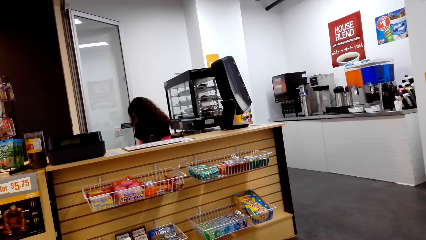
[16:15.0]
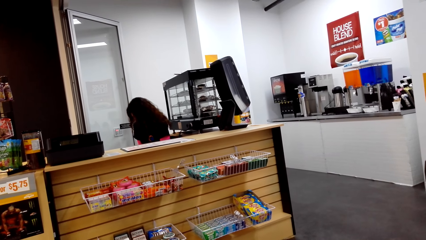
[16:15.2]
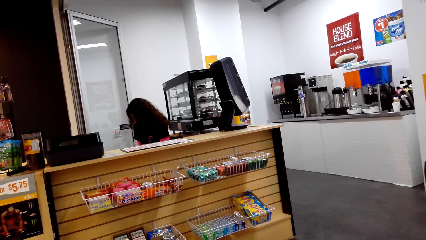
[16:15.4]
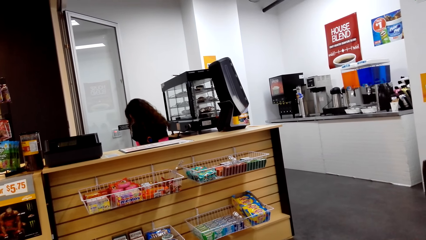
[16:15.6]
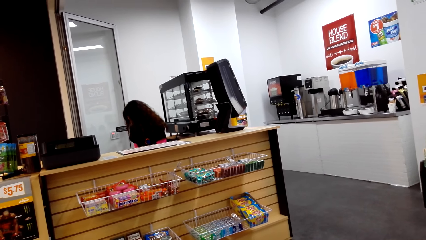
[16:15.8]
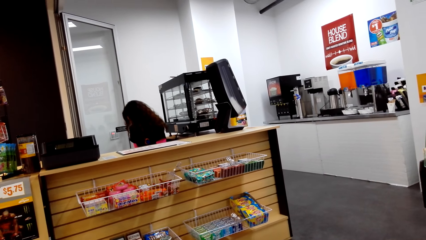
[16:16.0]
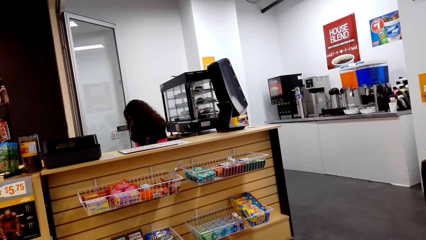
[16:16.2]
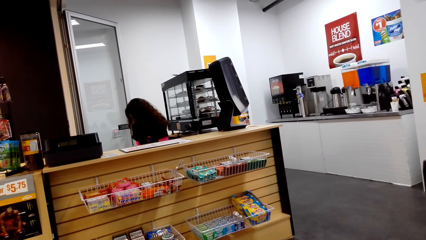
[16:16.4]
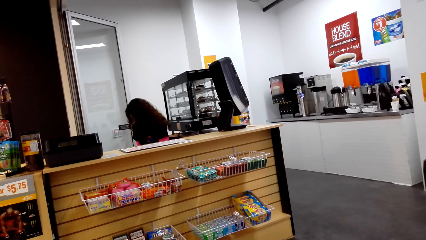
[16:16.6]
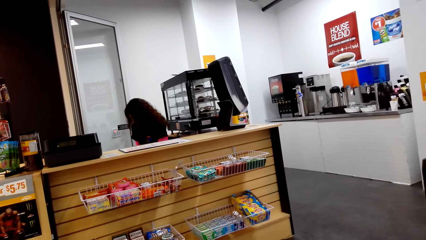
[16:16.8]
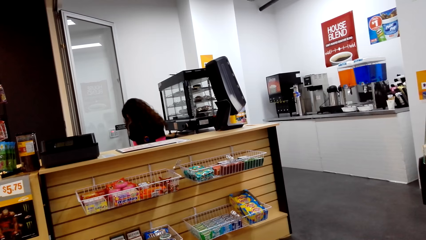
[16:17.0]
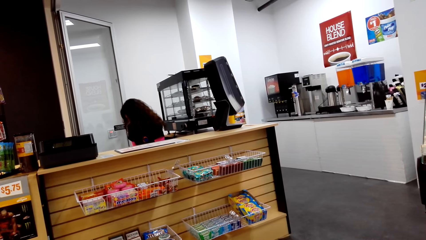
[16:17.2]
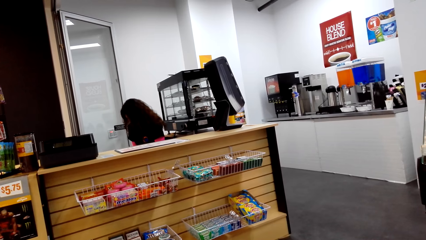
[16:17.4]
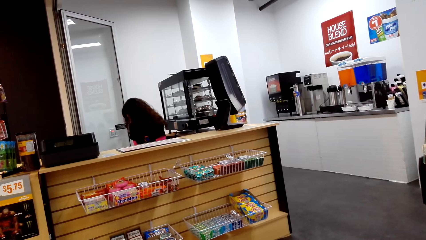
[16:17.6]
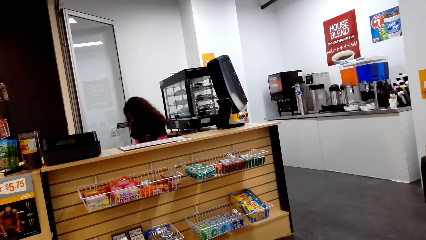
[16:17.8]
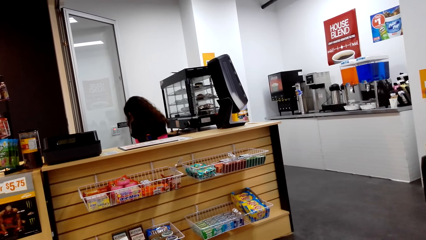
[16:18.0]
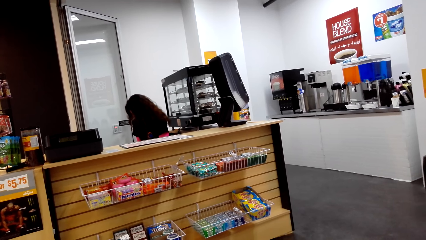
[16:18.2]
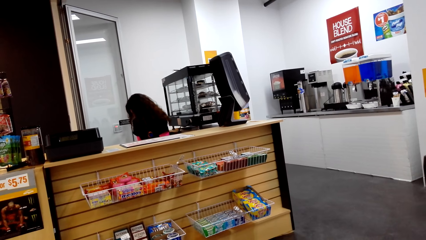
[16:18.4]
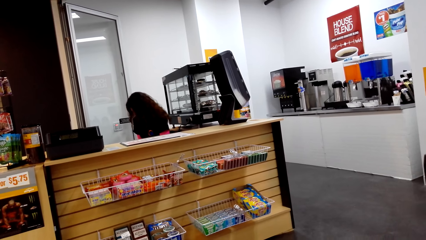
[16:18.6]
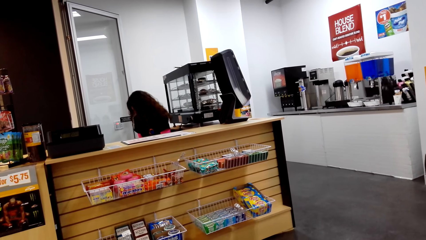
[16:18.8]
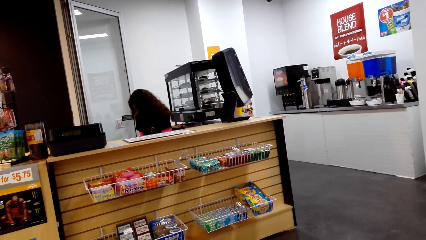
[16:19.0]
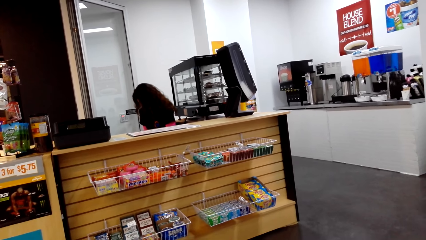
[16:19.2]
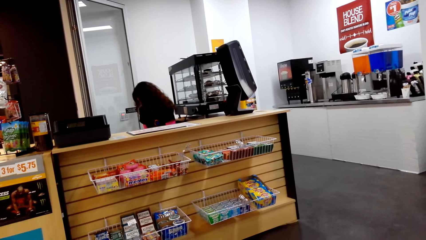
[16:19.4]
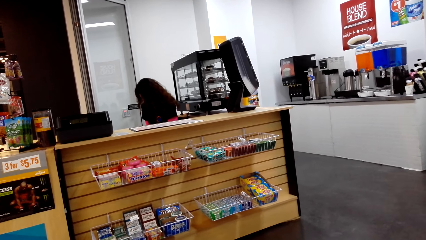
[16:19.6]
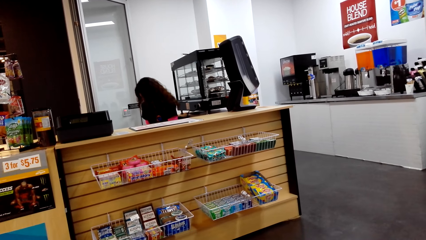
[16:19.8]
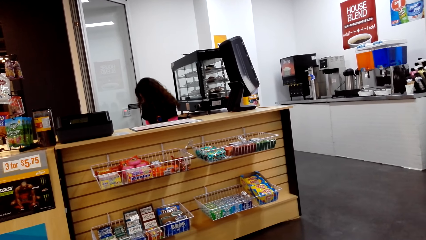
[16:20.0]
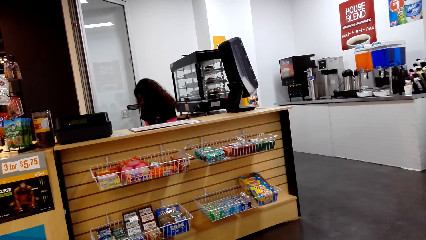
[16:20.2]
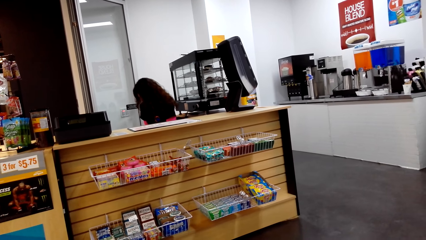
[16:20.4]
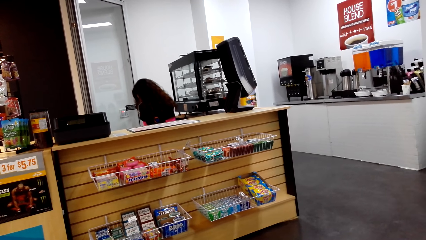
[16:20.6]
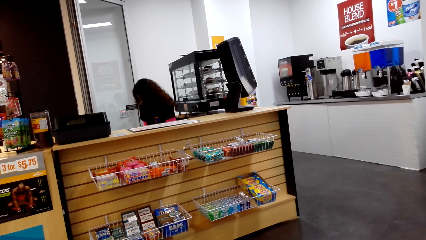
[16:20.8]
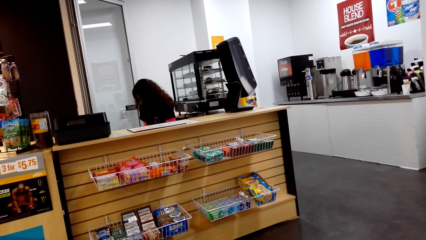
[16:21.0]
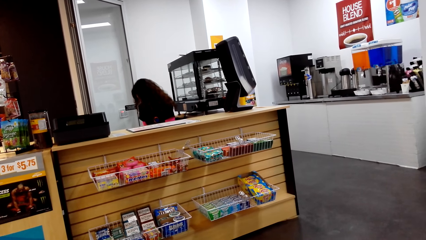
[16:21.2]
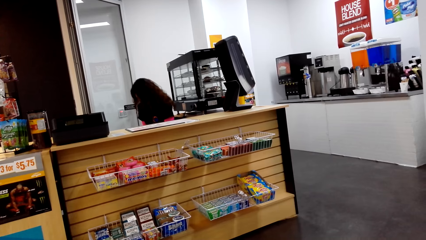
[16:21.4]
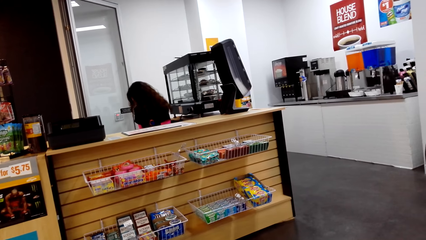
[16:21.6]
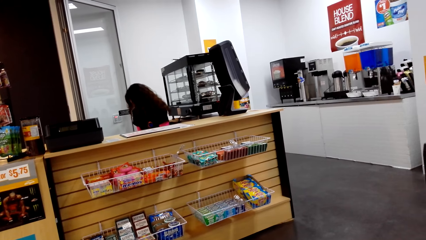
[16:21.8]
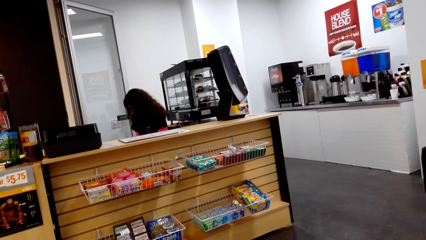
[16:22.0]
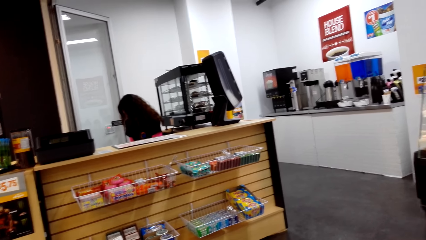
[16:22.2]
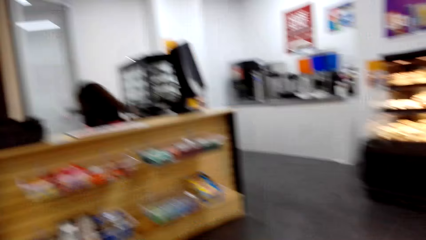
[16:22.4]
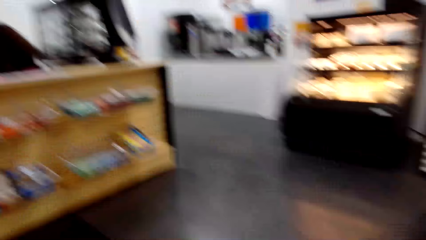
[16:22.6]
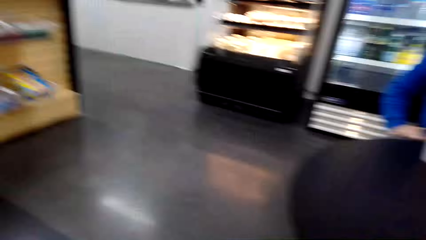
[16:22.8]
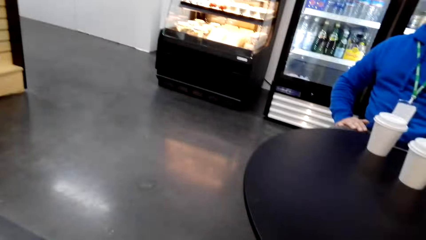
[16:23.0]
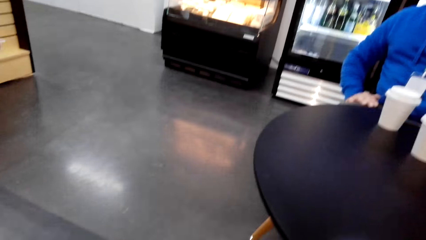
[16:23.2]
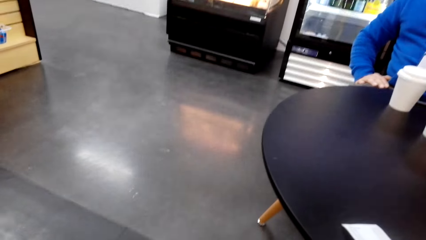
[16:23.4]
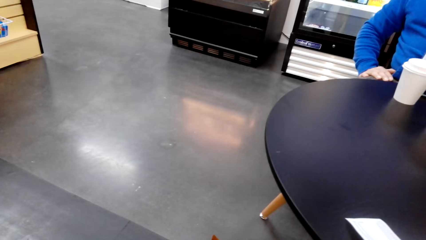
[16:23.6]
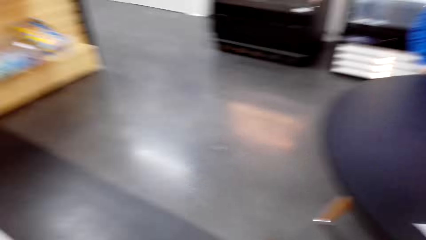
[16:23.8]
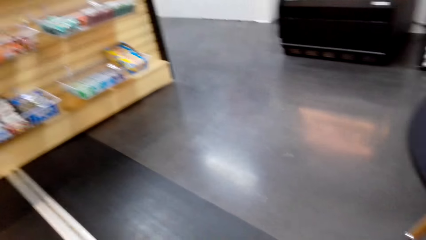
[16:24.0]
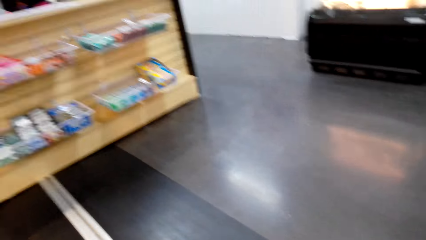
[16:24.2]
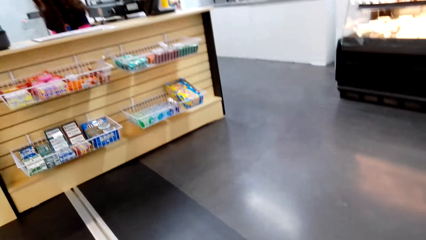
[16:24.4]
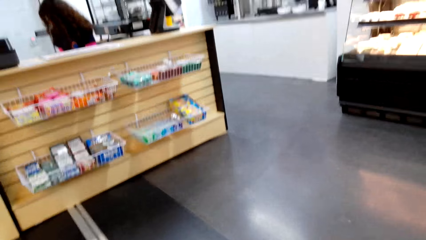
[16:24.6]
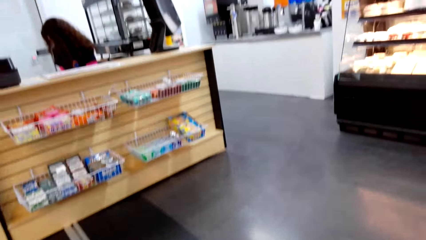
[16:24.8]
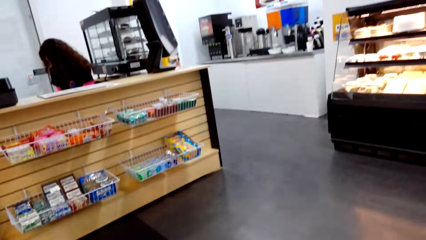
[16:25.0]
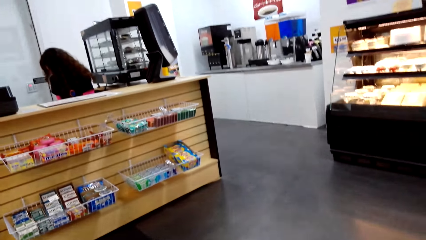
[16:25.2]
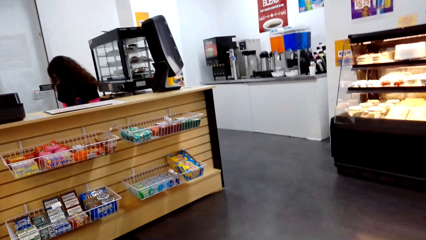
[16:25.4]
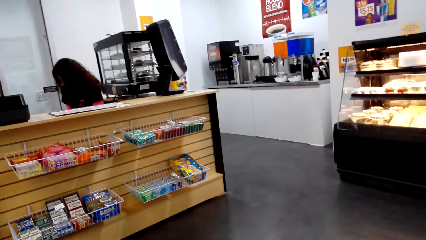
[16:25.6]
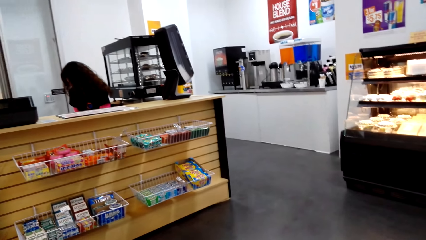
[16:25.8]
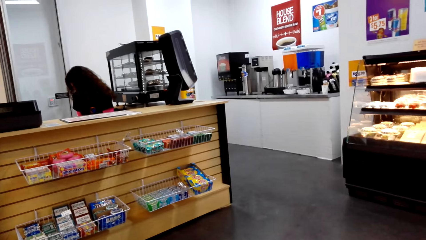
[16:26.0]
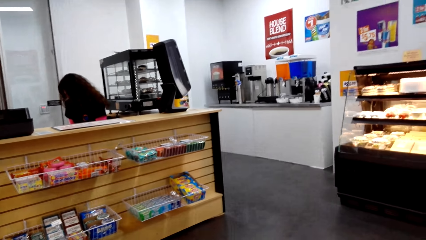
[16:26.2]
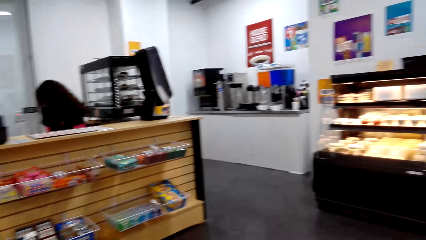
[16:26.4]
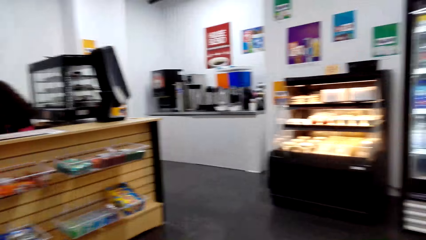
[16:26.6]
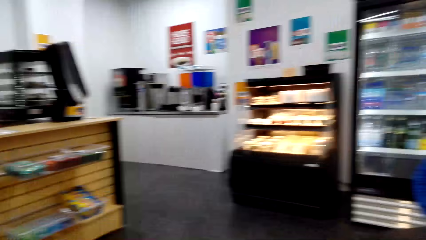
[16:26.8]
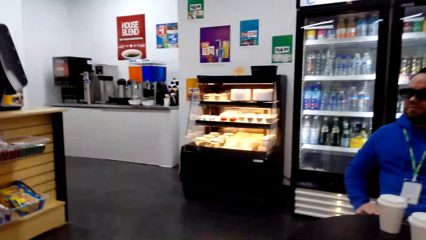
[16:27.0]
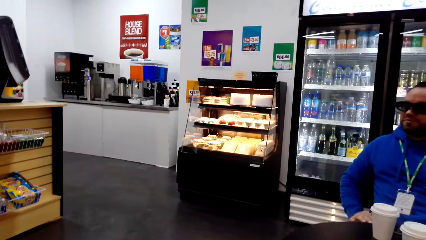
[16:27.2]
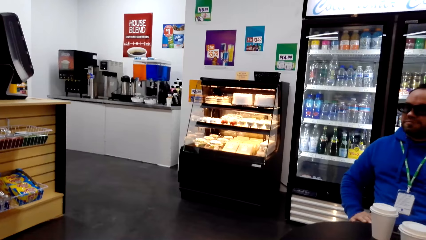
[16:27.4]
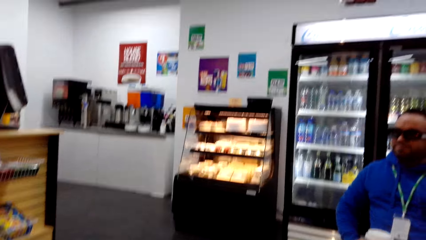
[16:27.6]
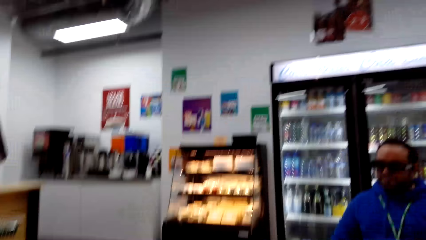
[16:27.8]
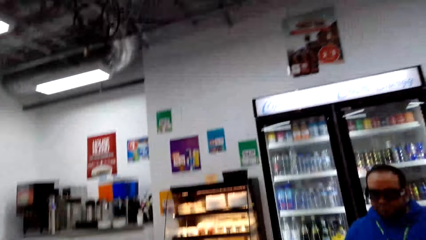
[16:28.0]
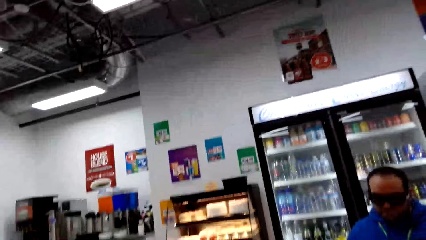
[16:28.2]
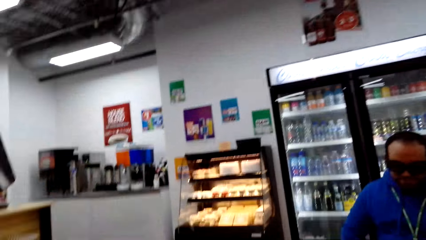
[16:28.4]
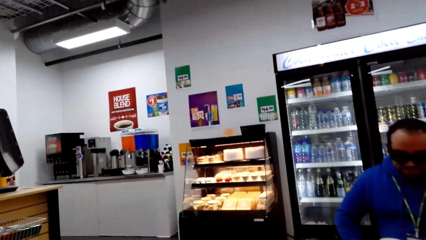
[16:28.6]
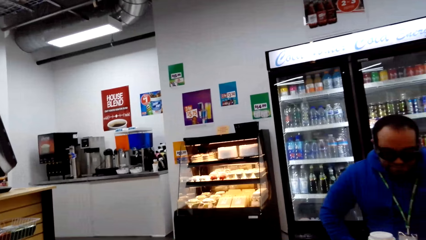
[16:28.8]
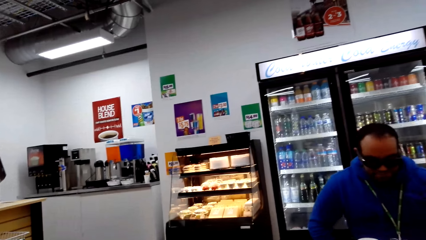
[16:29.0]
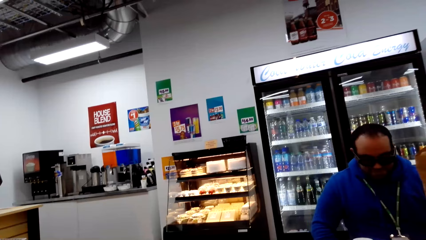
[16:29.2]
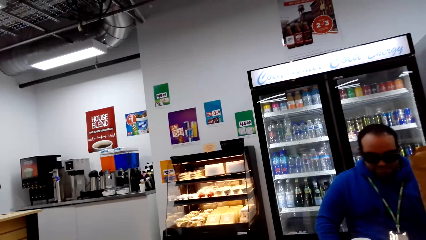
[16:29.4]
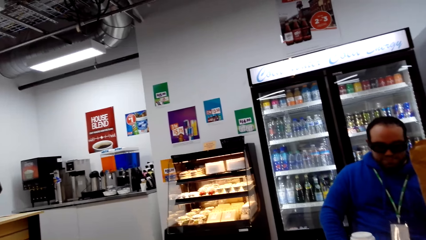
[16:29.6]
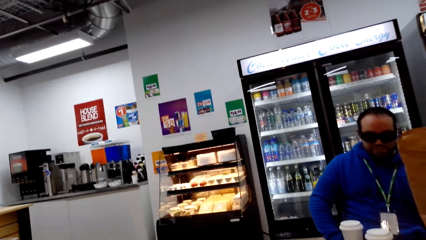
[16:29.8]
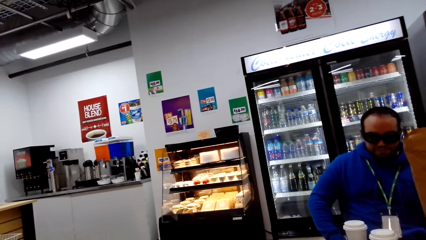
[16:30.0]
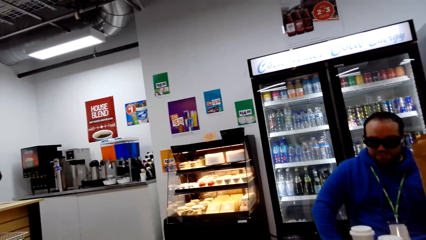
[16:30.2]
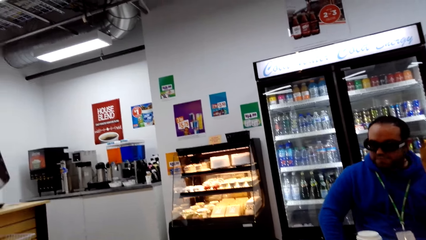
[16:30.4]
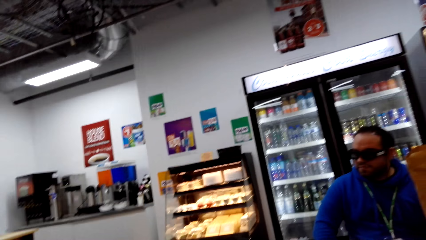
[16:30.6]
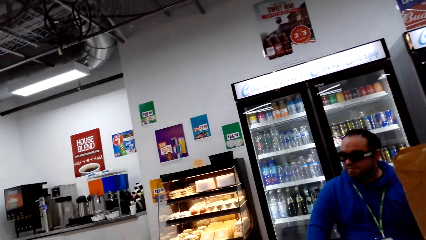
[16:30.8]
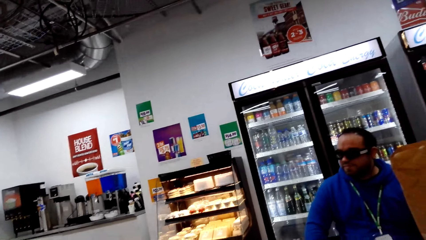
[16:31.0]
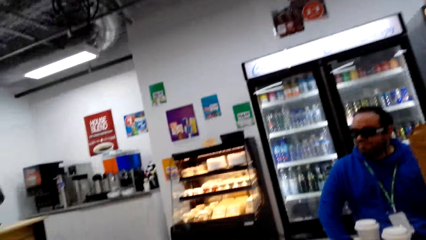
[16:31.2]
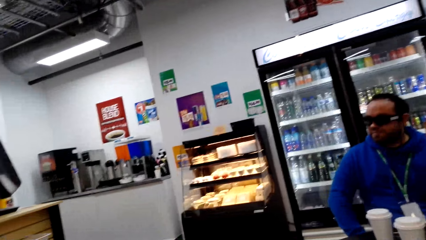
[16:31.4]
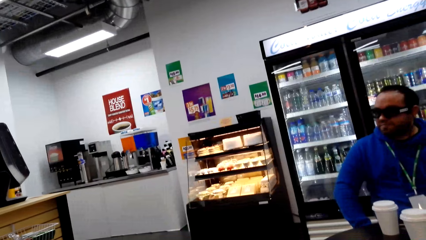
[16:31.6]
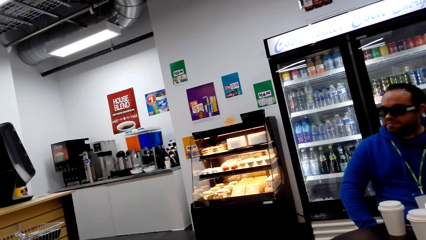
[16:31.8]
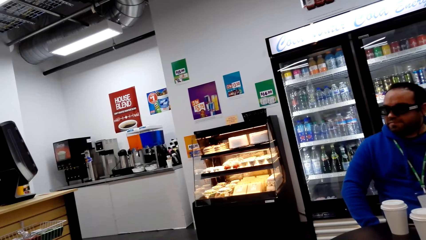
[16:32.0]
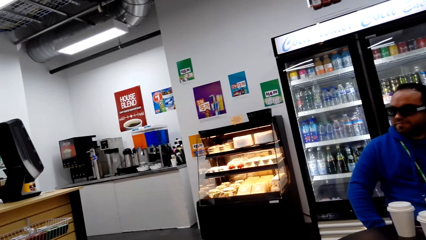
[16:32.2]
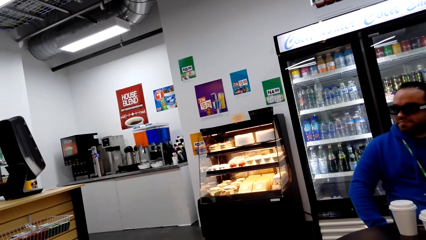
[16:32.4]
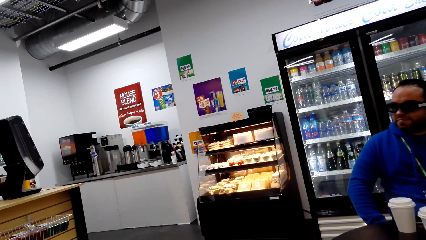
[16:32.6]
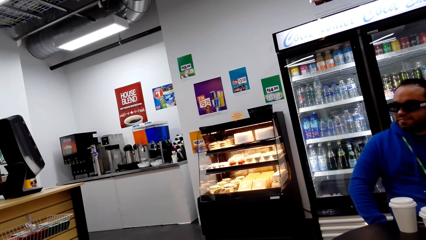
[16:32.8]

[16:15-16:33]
The camera wearer looks around. They look around repeatedly.
